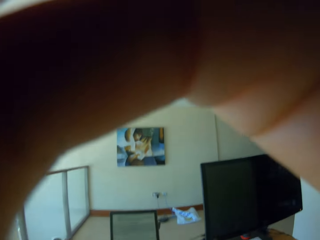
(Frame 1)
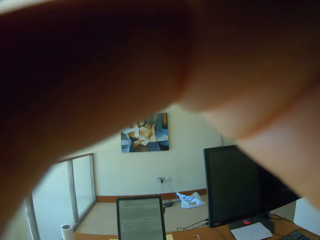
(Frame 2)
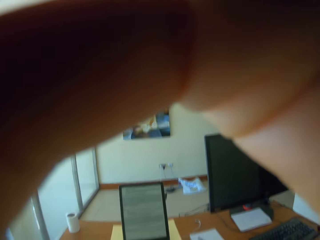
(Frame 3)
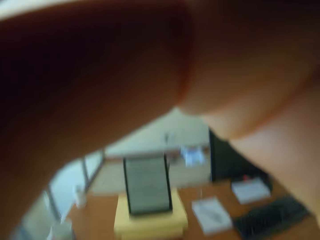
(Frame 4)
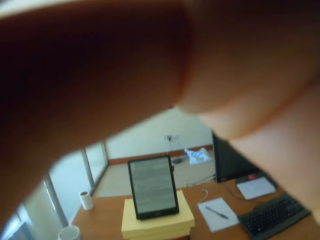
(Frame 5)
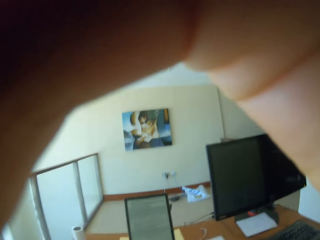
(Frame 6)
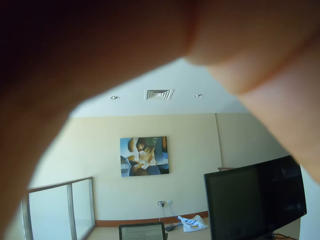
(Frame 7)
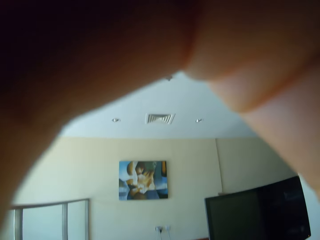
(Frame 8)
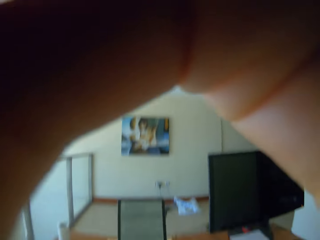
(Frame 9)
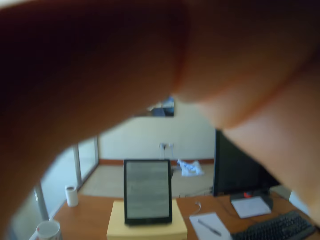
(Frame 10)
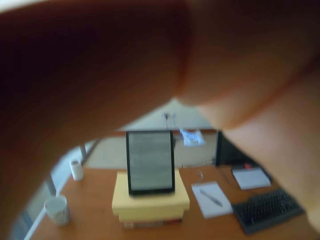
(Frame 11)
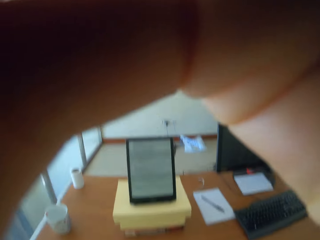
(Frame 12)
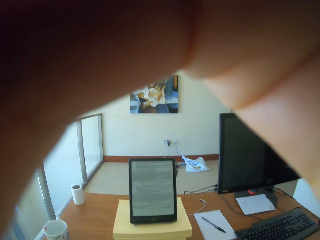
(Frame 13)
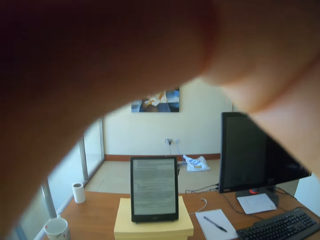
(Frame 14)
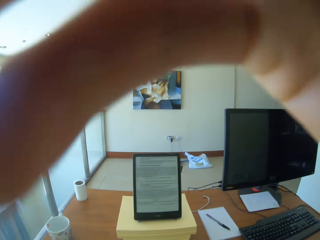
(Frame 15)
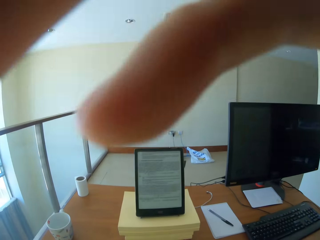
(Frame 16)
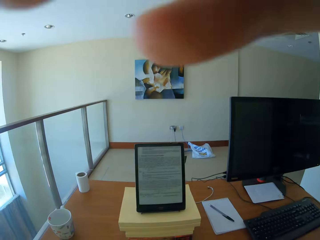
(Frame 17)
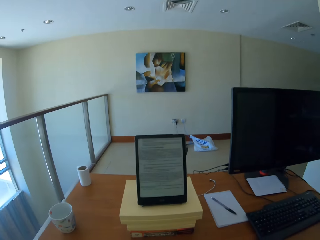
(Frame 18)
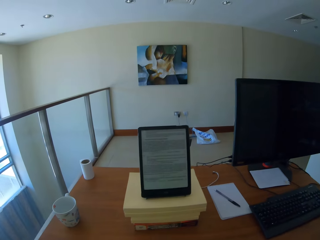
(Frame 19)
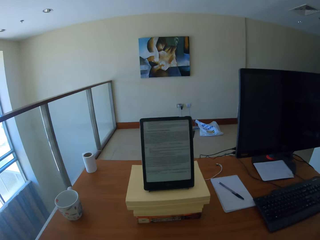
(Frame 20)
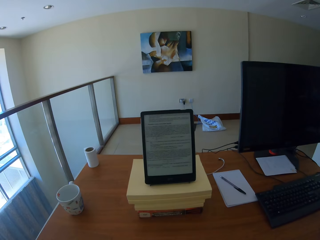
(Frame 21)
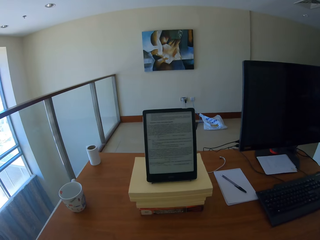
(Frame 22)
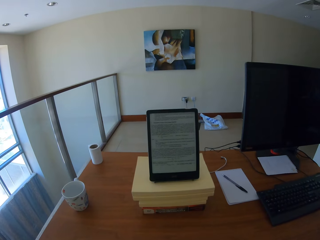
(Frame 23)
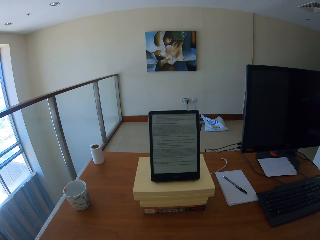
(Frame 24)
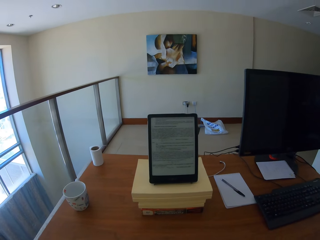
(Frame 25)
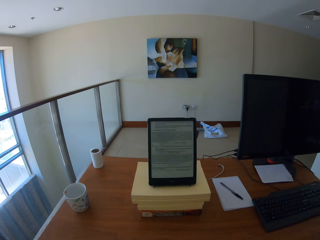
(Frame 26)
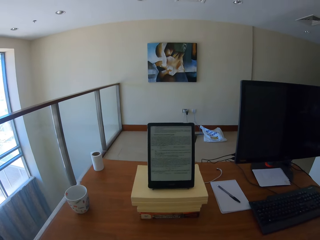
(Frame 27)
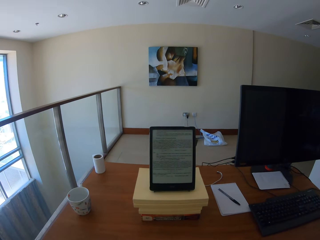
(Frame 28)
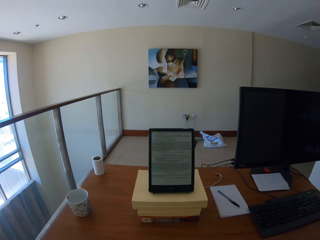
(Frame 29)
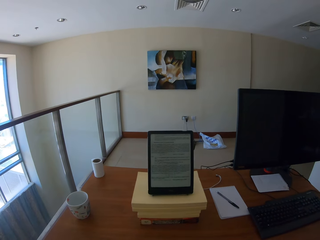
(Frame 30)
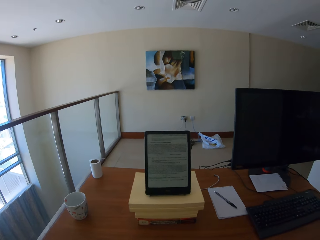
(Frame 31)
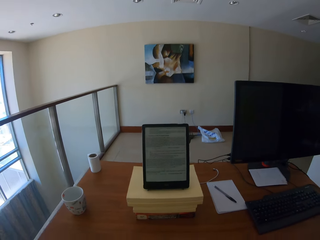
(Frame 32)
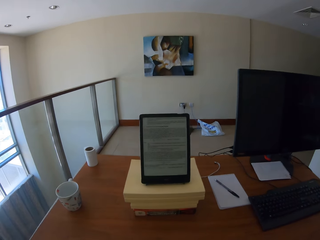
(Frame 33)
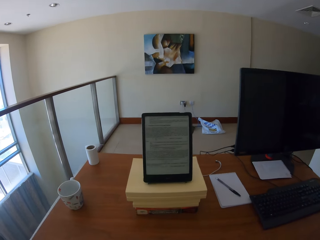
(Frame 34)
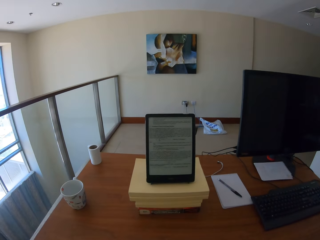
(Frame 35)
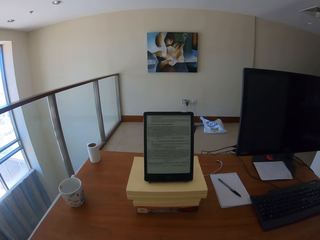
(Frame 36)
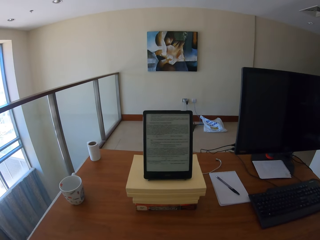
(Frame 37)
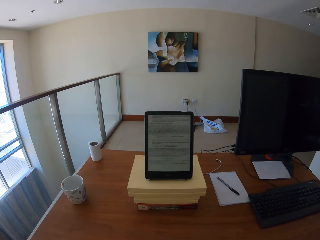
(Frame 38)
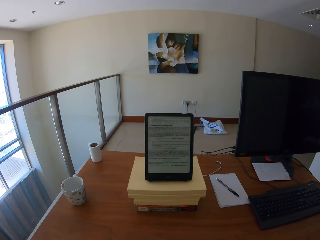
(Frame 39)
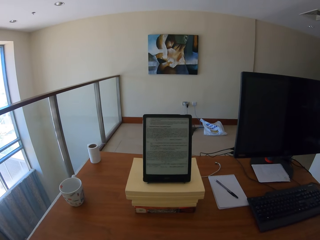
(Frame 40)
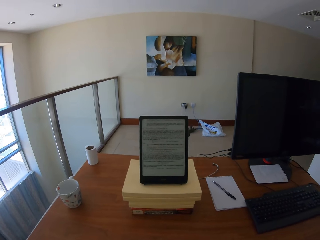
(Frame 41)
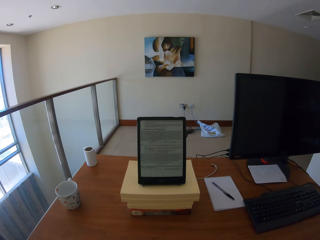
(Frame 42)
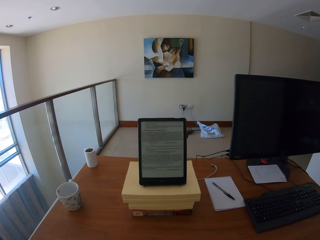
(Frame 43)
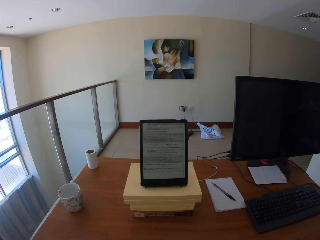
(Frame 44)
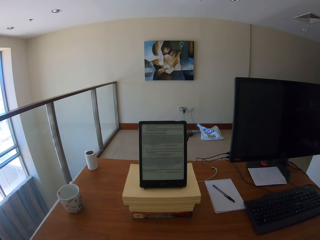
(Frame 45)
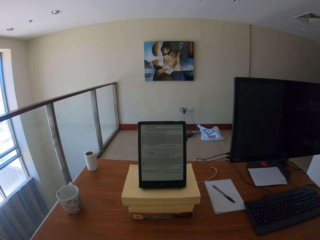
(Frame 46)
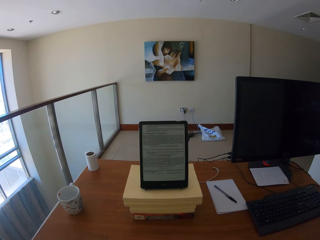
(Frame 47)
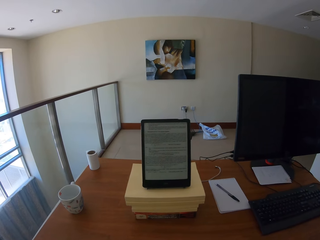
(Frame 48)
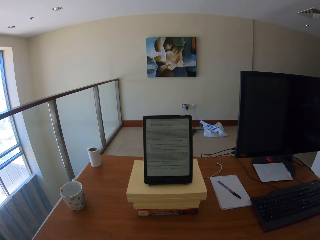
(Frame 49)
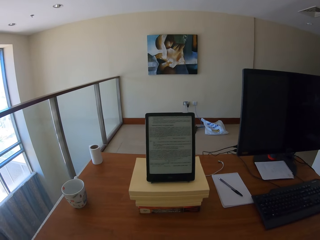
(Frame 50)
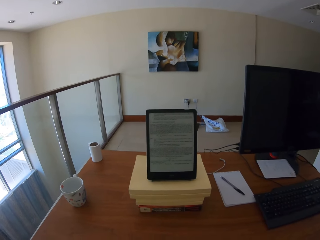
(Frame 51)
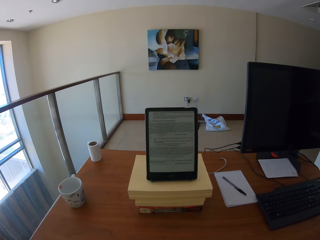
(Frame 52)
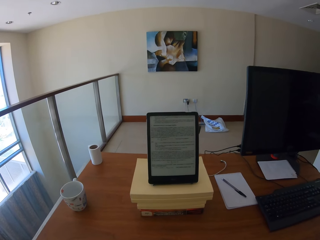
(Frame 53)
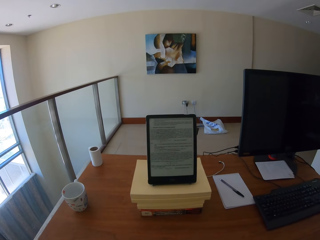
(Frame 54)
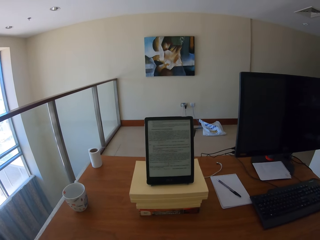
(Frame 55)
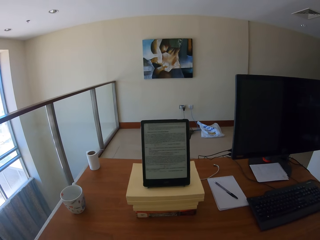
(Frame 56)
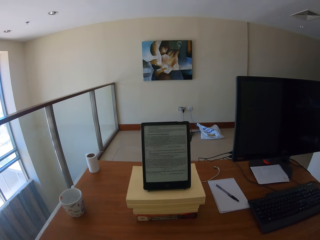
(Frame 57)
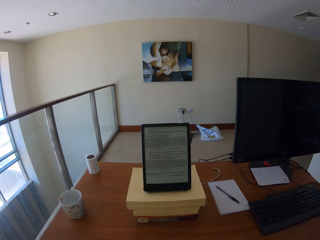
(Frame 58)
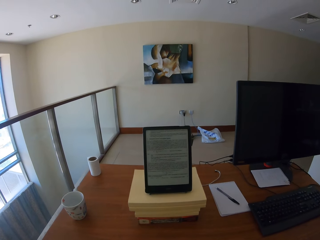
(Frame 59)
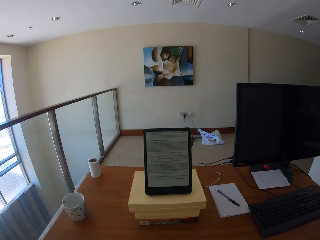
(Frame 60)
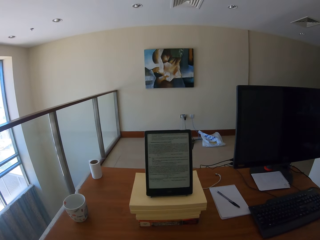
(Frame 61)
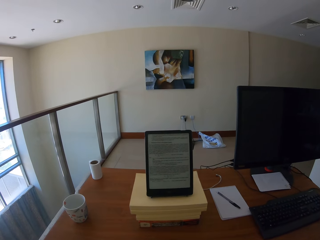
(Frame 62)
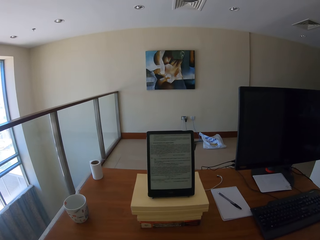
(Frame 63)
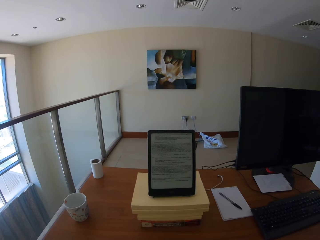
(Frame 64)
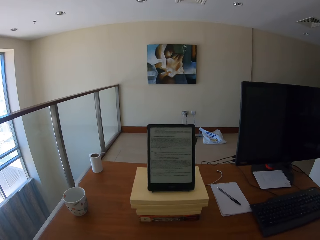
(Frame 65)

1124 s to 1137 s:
The camera wearer looks at the iPad. They look around.

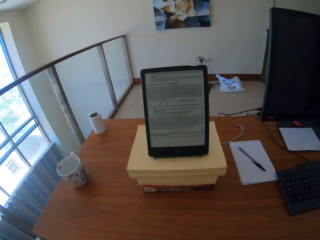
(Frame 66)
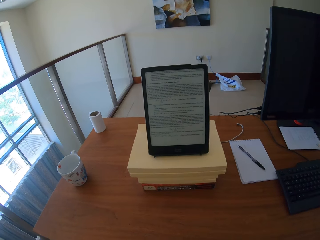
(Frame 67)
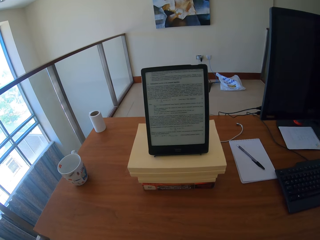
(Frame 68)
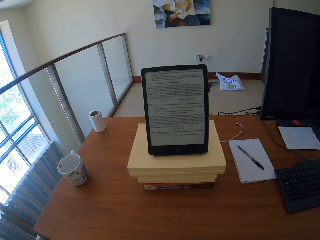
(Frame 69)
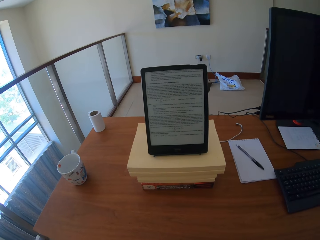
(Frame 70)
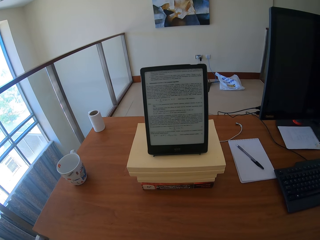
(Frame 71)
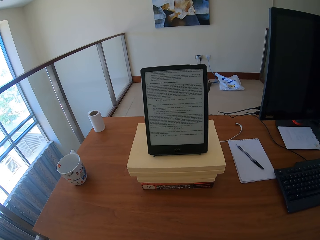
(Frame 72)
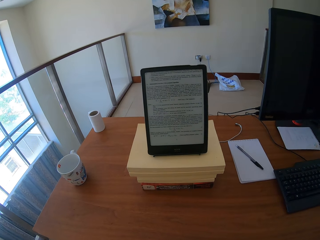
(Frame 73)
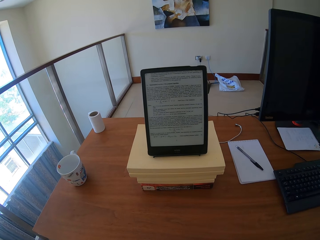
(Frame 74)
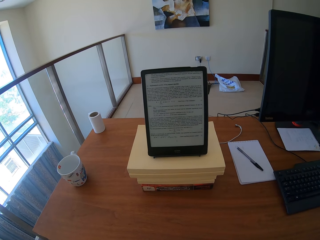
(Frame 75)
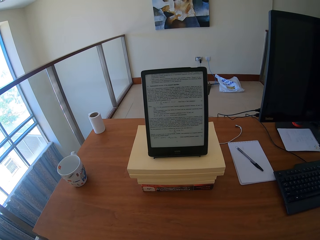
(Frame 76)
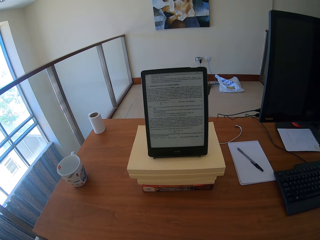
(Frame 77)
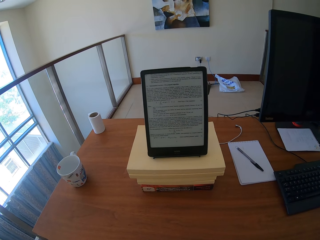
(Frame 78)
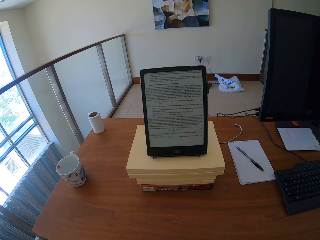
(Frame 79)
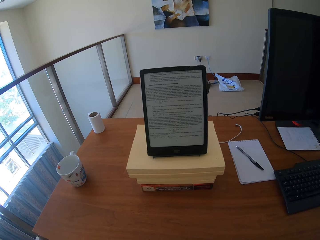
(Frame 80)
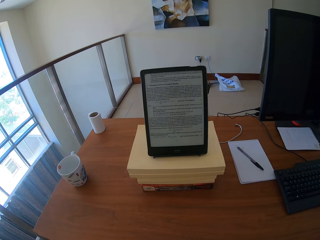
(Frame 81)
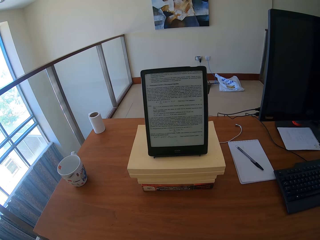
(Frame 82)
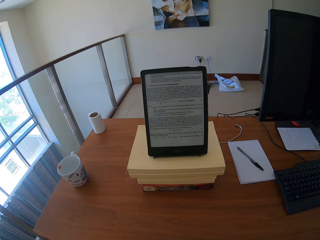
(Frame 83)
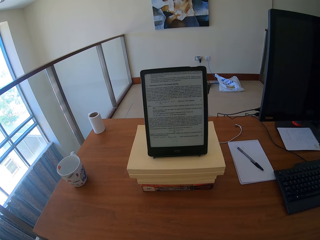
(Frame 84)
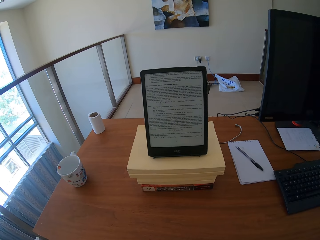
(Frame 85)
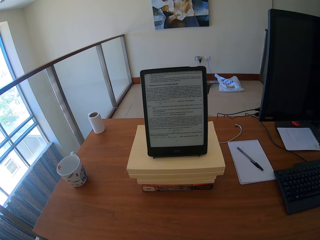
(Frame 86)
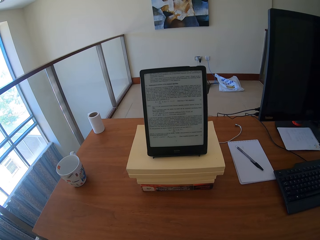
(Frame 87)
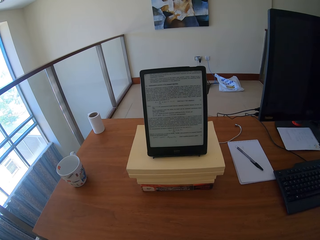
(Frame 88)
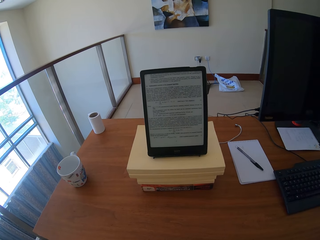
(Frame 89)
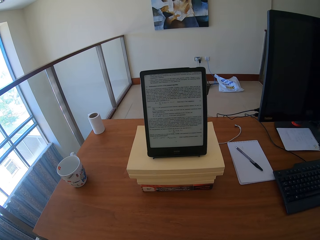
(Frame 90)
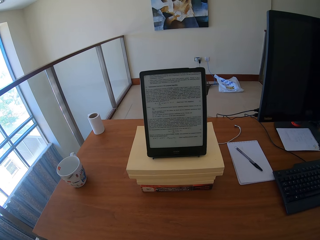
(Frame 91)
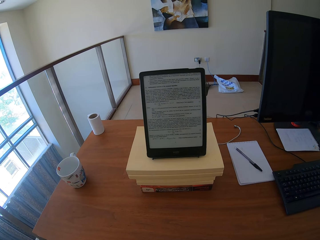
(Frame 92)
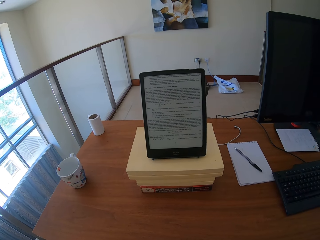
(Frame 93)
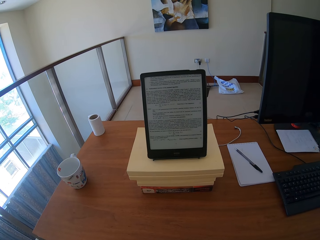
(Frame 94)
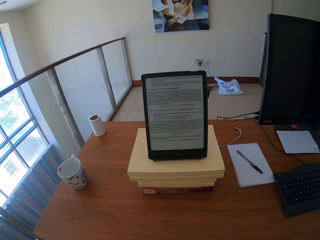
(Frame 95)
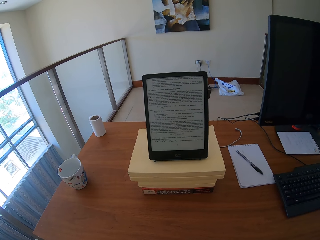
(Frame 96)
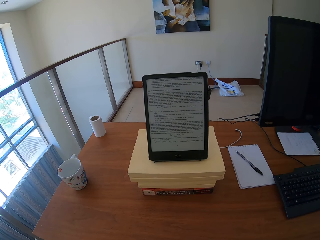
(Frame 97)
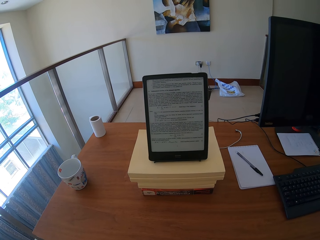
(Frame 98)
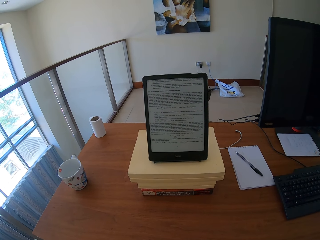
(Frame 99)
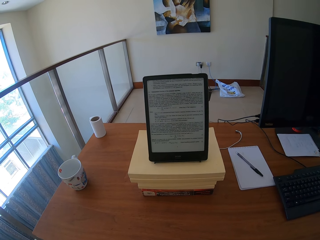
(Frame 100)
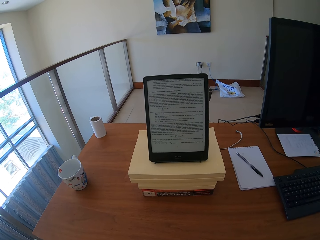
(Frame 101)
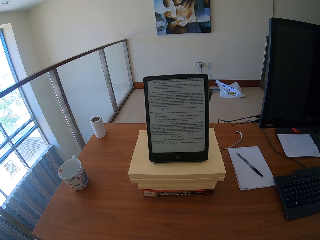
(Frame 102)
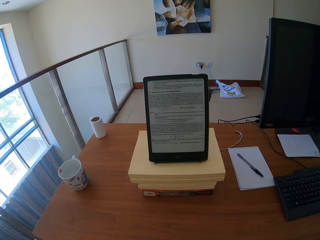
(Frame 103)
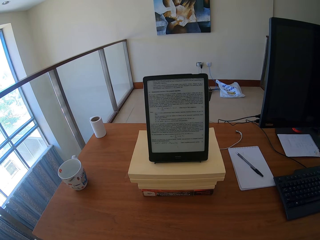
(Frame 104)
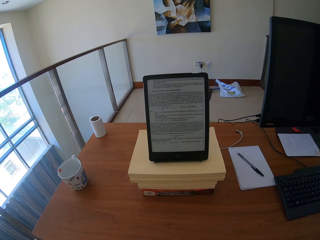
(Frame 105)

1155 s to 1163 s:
The camera wearer looks on the table.
